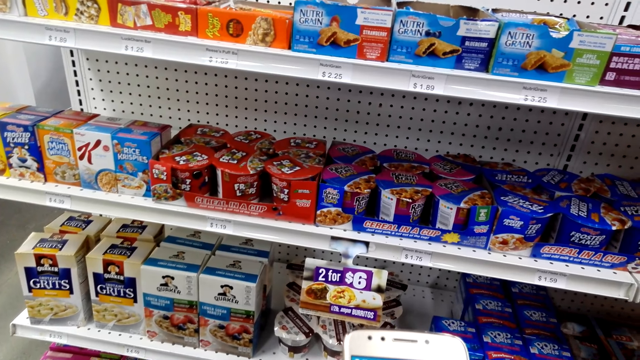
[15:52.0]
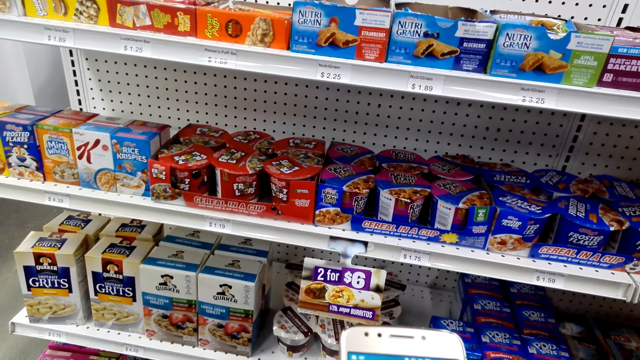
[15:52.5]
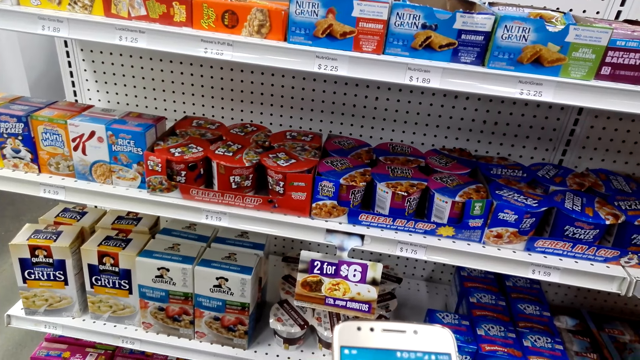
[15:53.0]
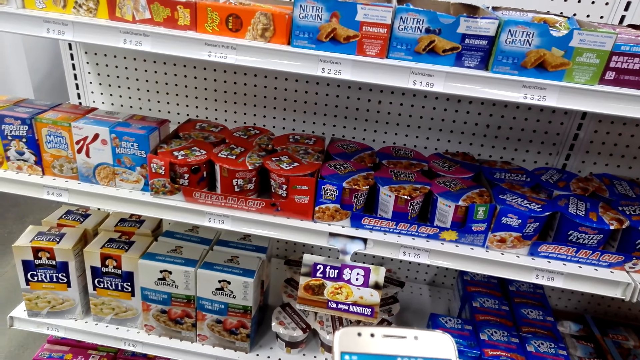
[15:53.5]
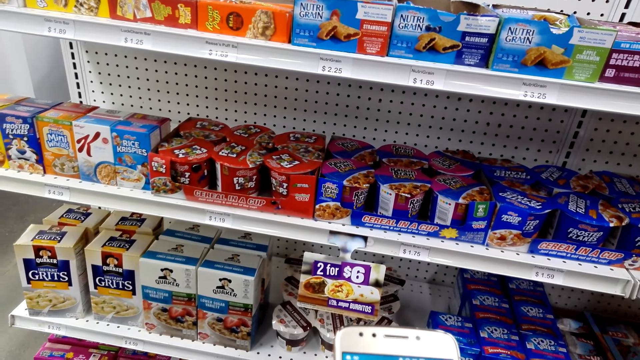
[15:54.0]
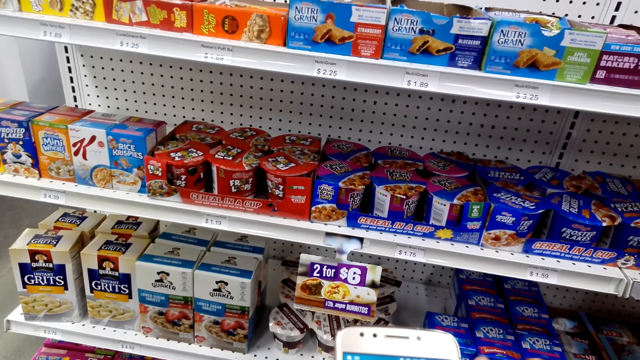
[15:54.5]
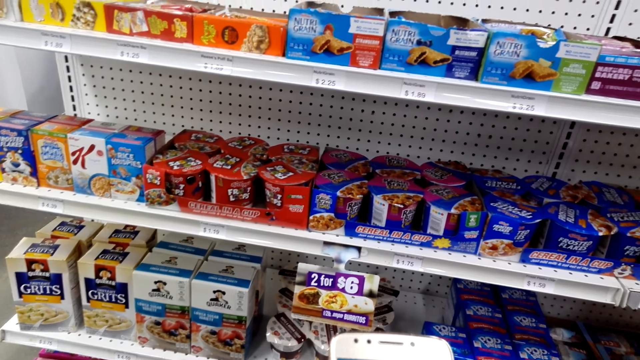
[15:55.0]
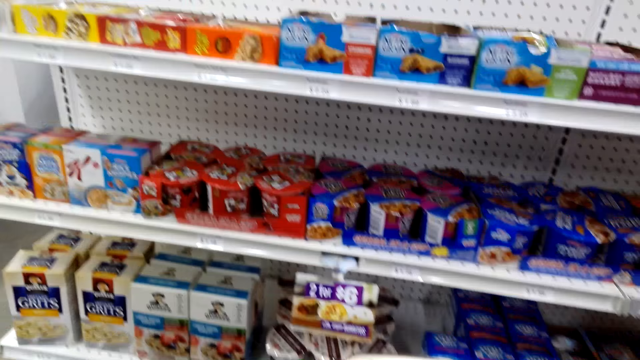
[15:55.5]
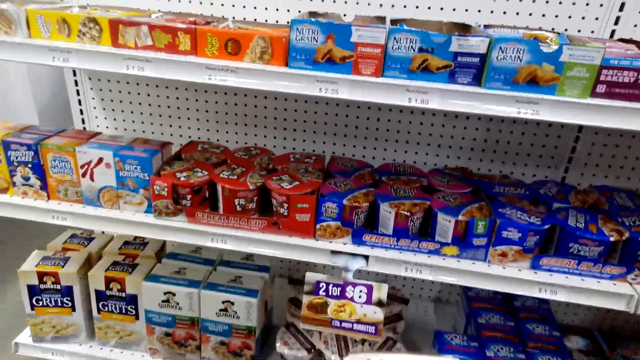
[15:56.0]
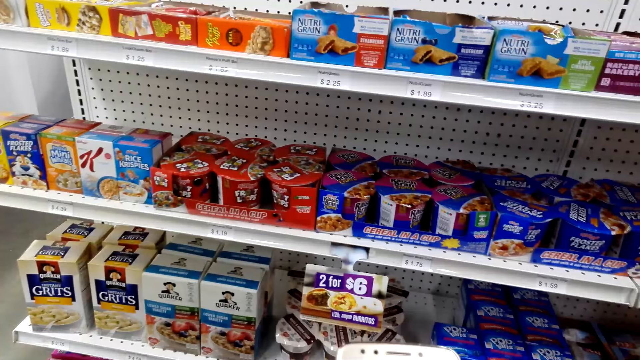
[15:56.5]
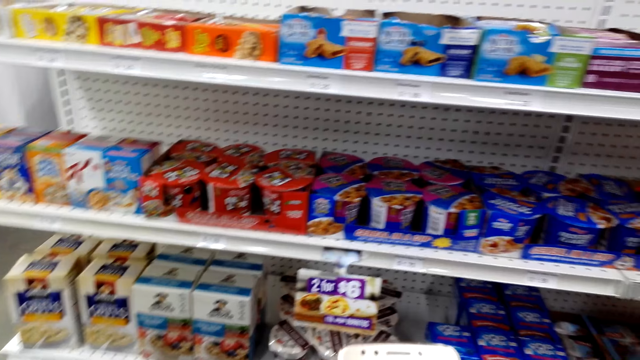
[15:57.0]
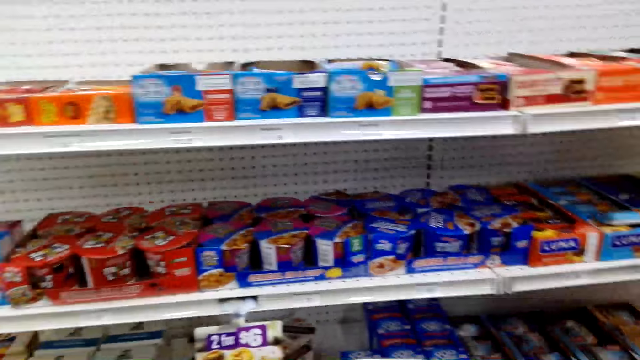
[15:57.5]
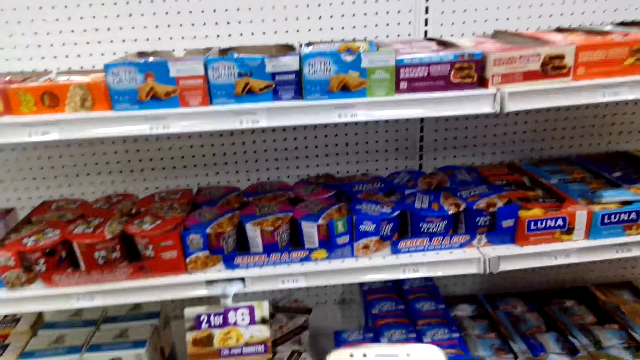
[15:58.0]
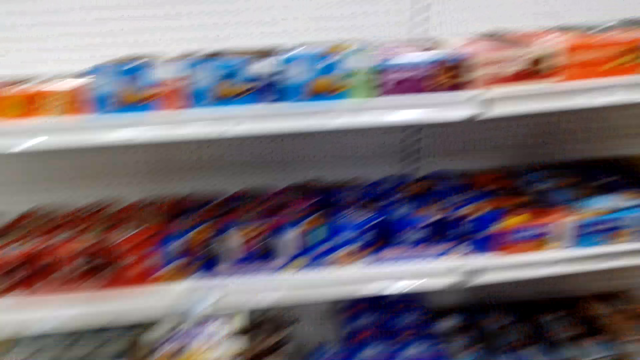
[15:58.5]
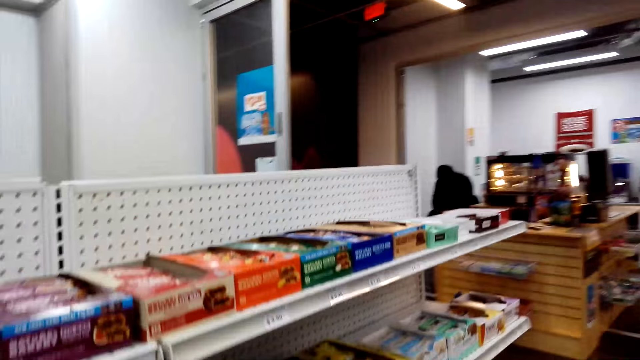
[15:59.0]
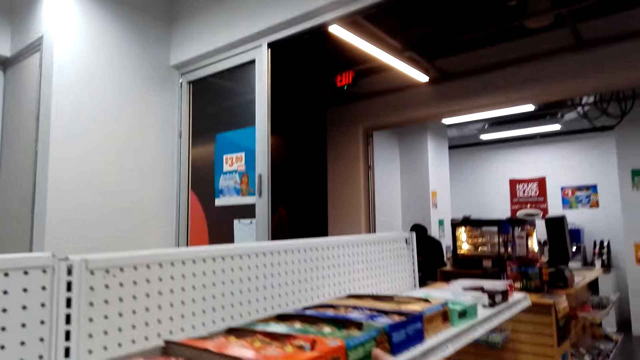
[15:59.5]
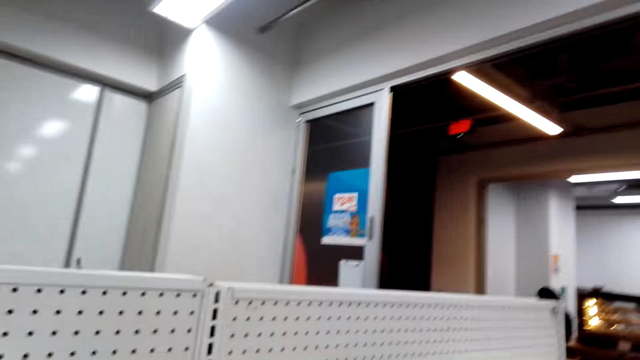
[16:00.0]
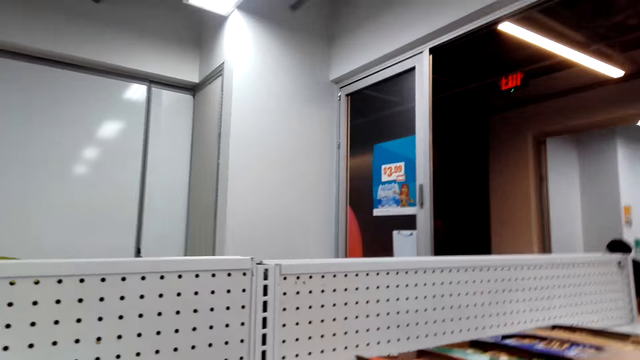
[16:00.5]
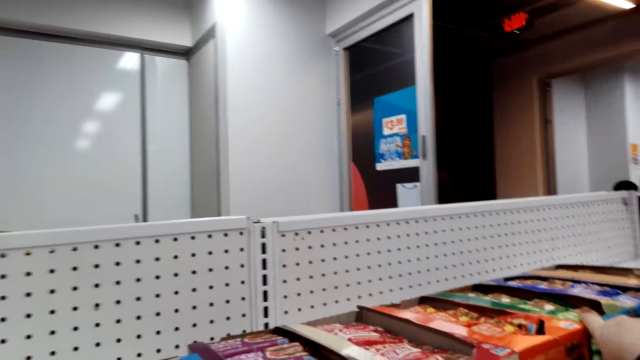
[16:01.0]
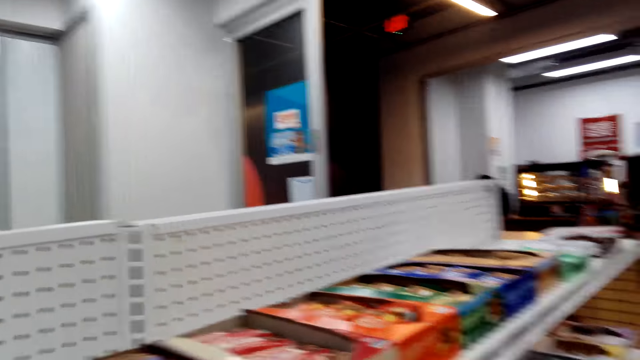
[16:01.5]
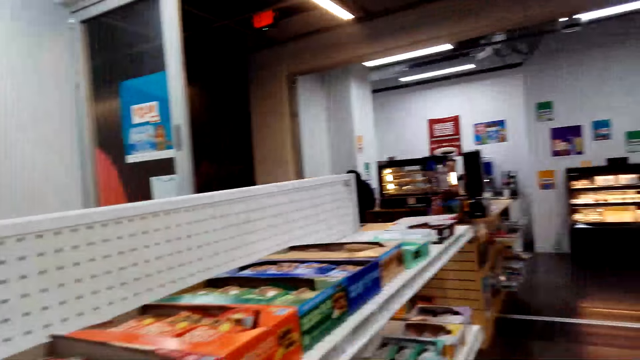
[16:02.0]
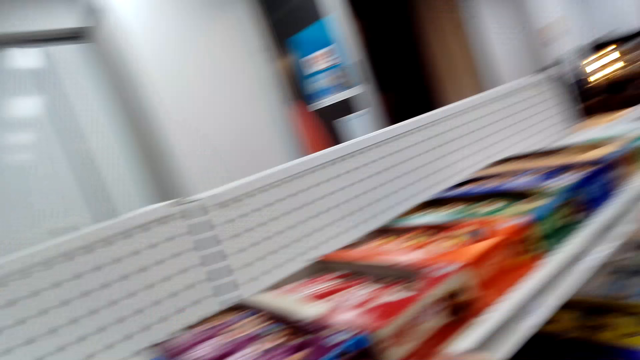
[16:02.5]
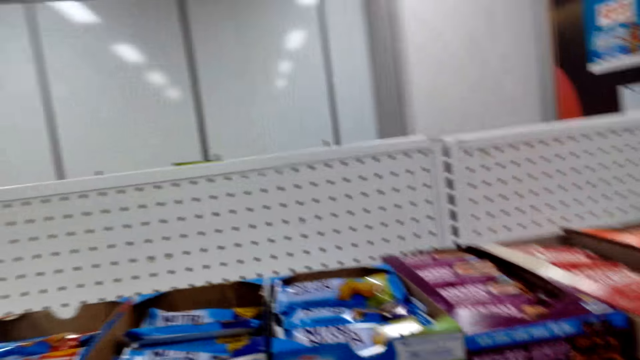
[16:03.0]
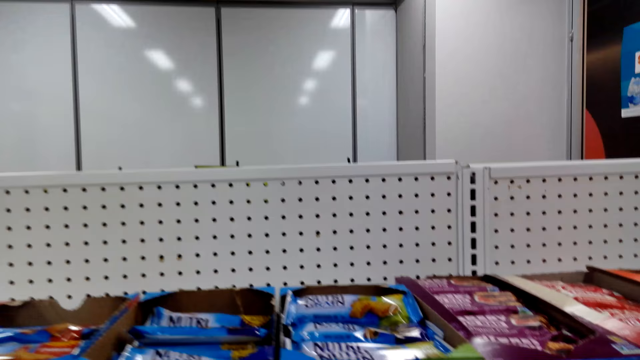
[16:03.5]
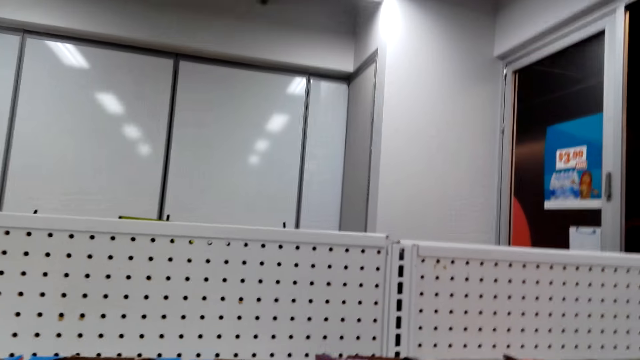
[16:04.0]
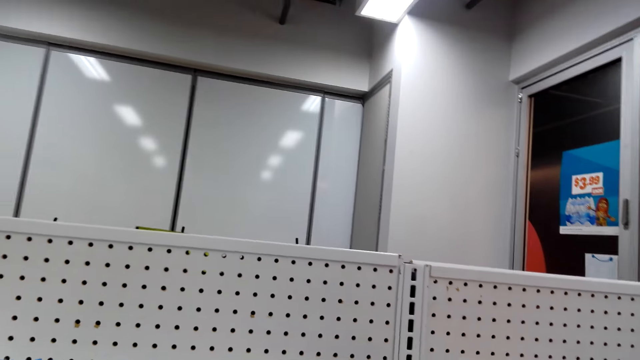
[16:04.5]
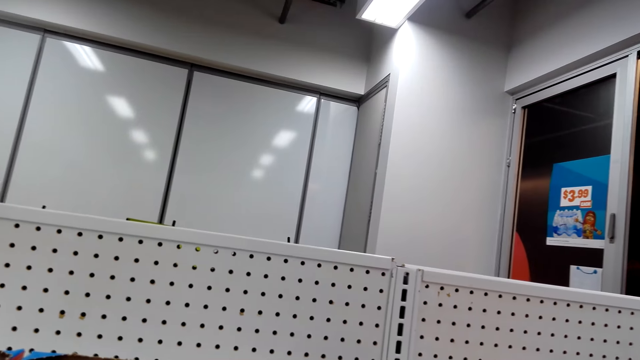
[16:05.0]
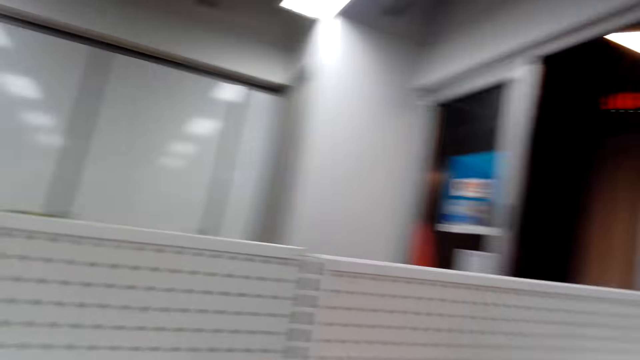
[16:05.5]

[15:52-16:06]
The camera wearer converses with a man. They walk around.

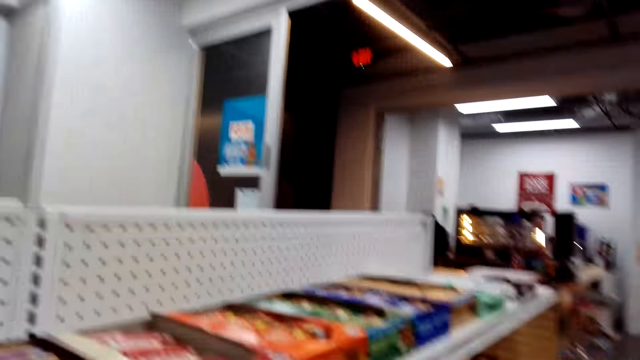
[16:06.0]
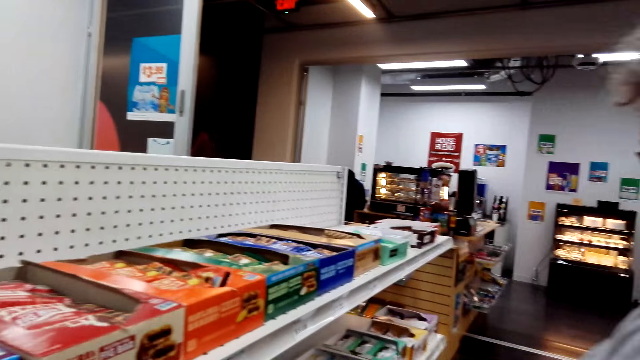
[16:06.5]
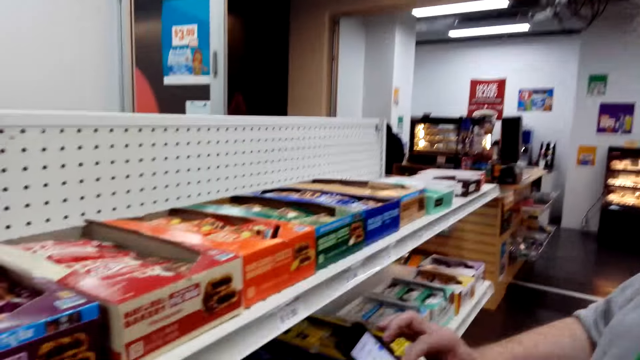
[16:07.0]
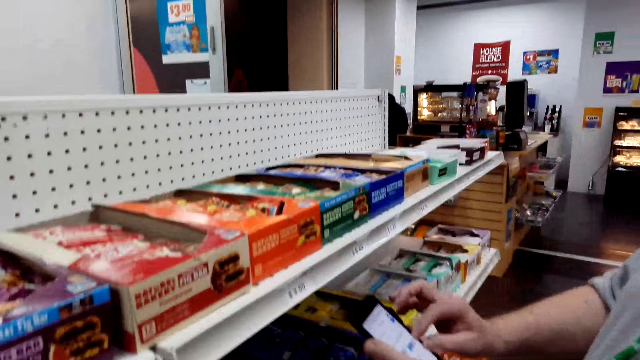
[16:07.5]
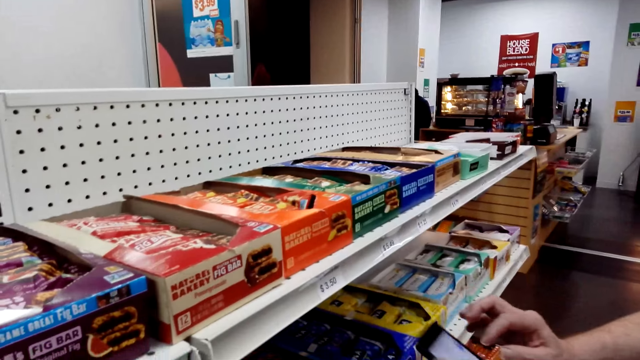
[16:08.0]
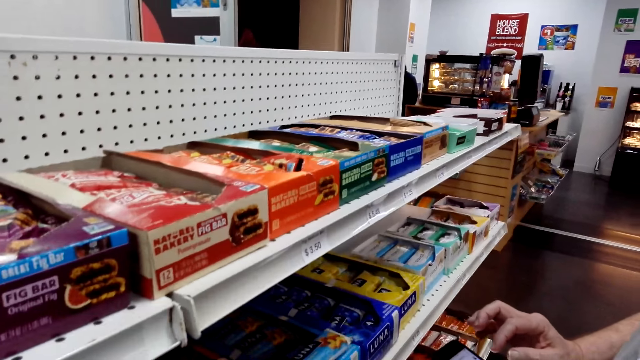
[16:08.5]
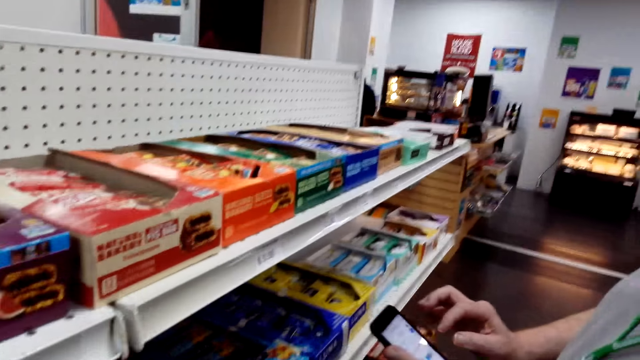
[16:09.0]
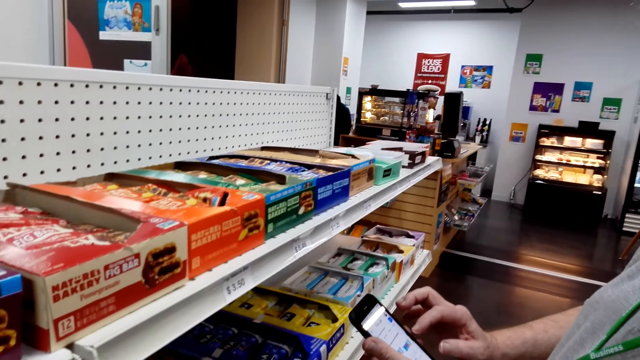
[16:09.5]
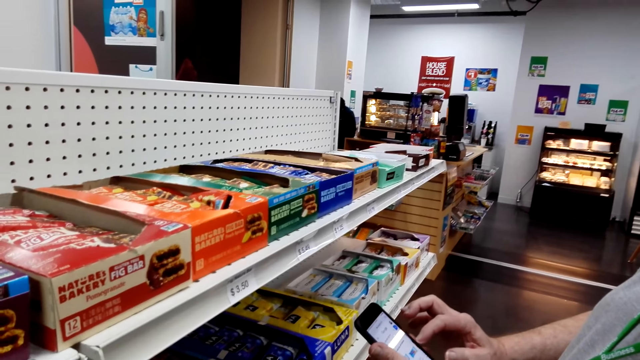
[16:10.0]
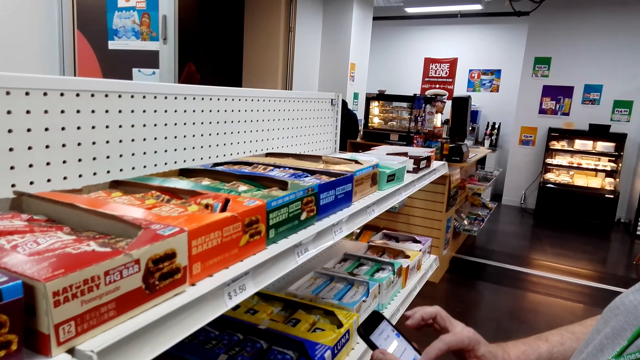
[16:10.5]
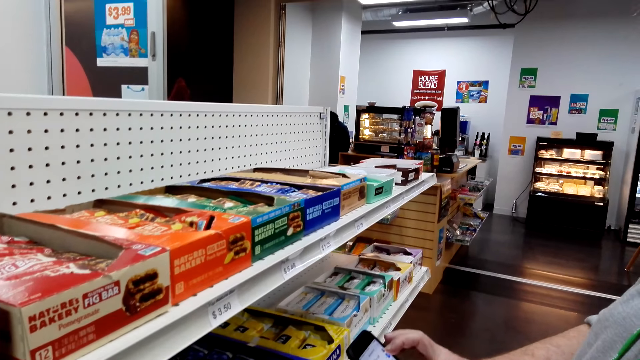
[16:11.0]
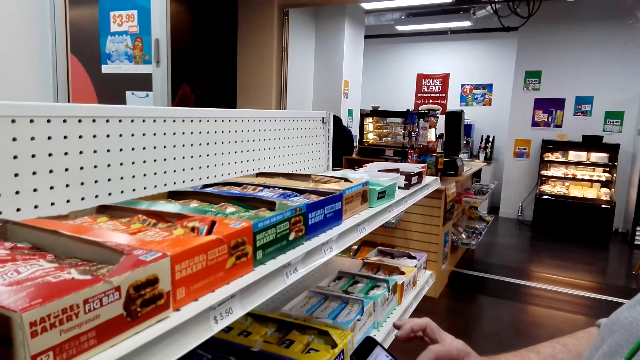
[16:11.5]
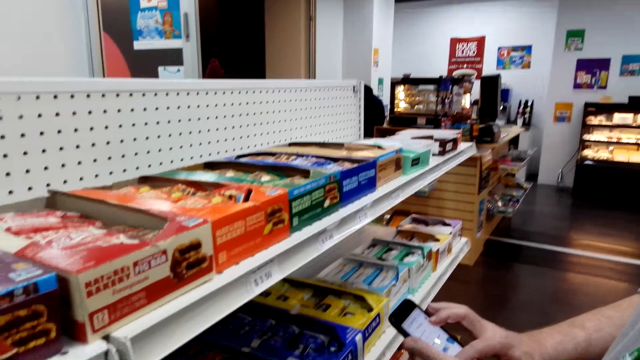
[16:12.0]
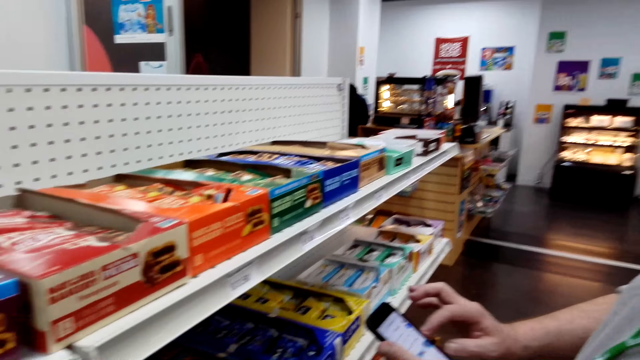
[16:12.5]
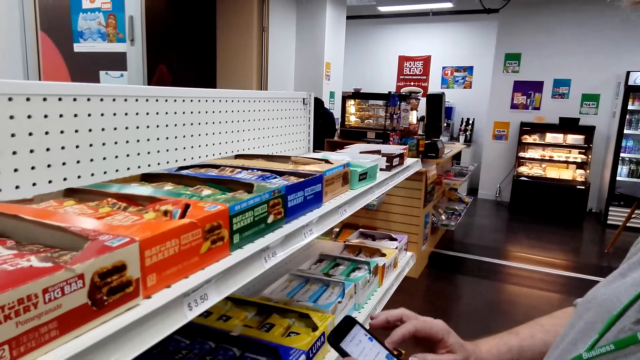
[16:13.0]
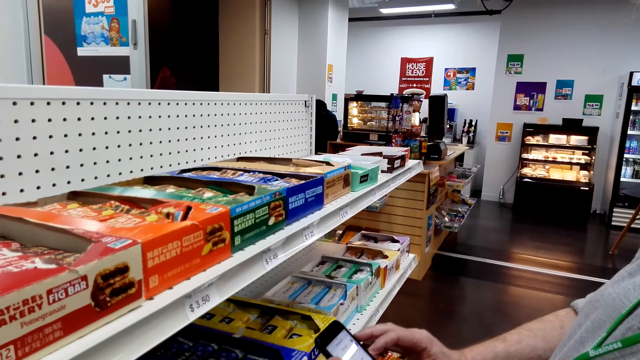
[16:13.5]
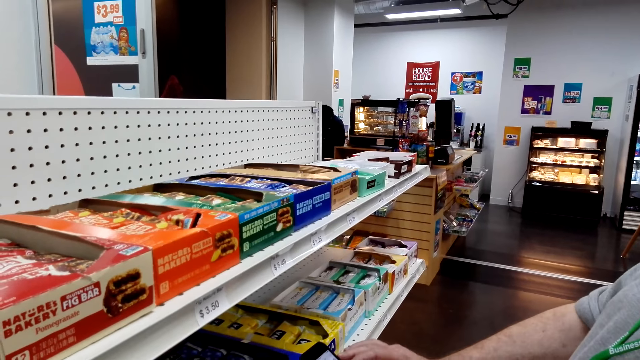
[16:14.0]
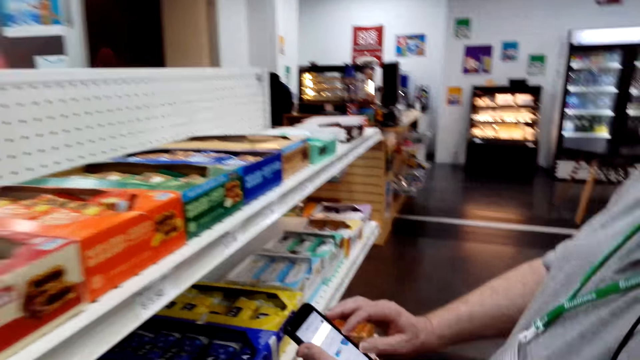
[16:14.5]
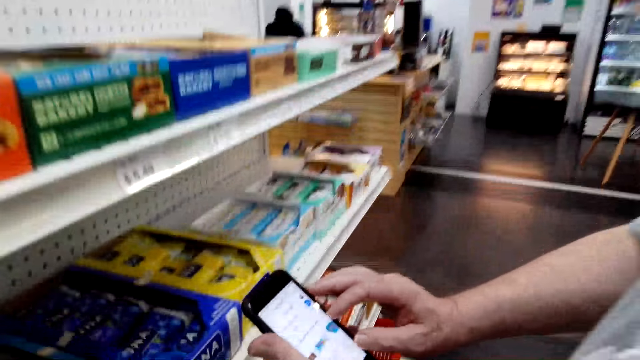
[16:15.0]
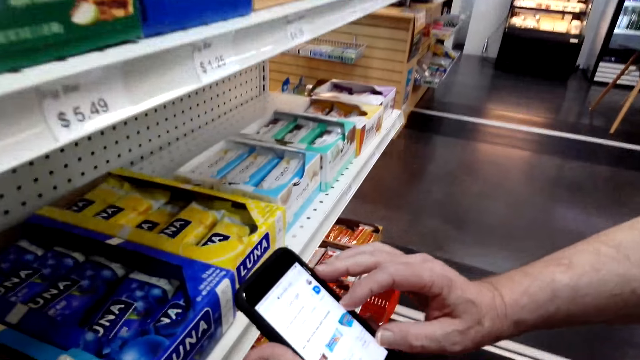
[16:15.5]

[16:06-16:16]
The camera wearer scrolls the phone. They touch the phone.
